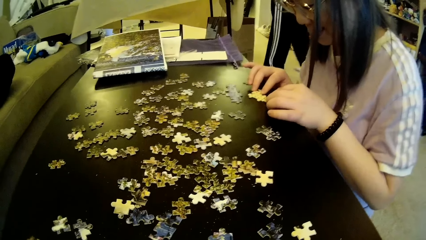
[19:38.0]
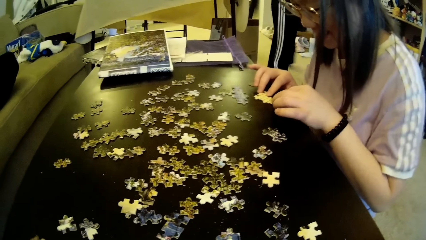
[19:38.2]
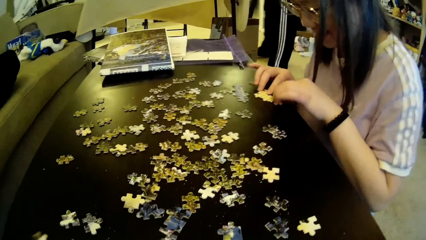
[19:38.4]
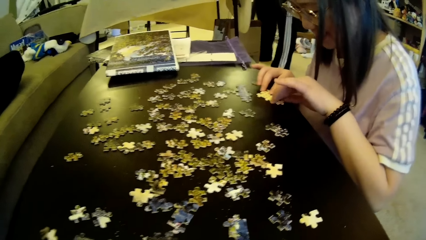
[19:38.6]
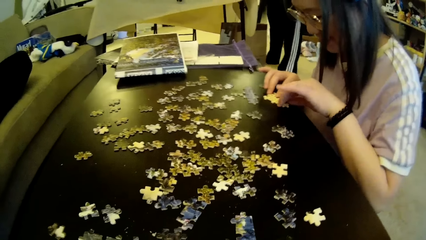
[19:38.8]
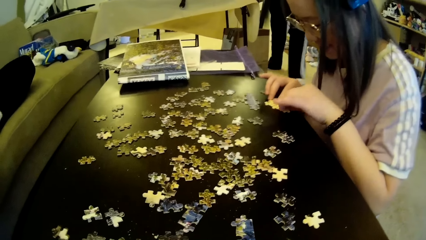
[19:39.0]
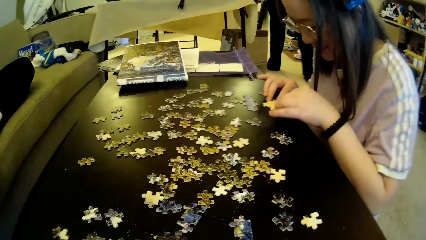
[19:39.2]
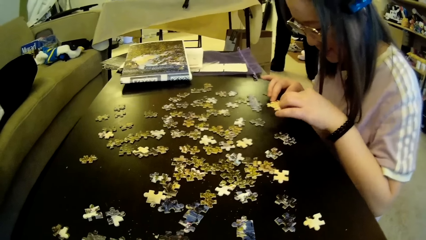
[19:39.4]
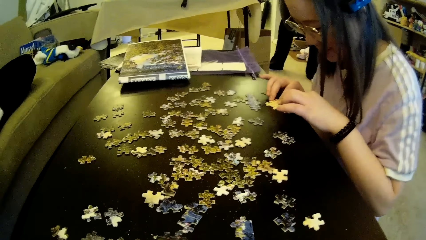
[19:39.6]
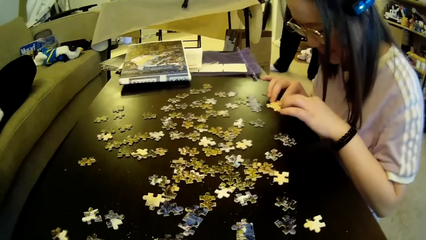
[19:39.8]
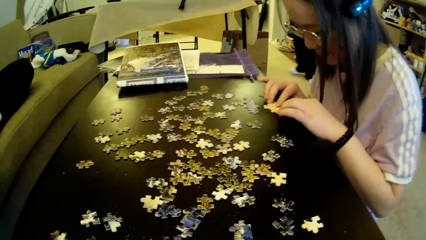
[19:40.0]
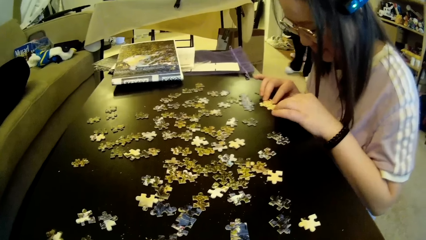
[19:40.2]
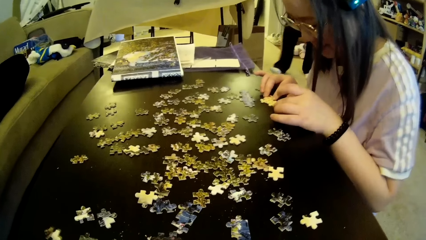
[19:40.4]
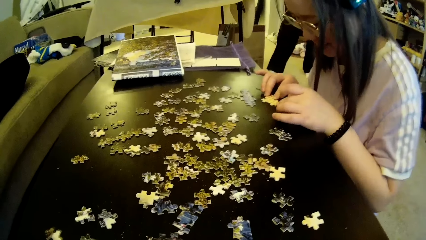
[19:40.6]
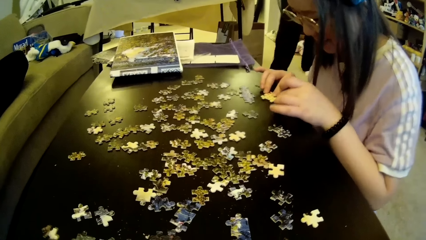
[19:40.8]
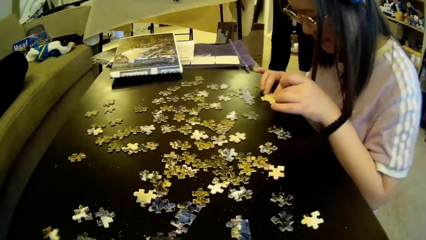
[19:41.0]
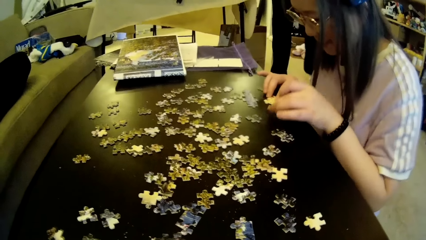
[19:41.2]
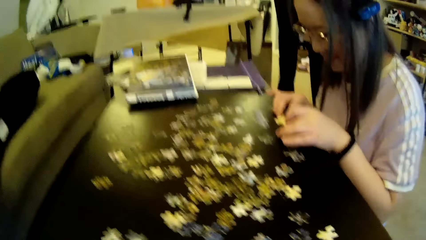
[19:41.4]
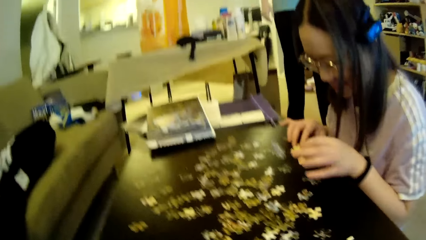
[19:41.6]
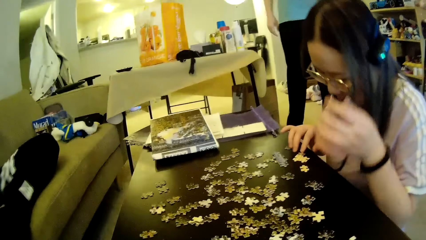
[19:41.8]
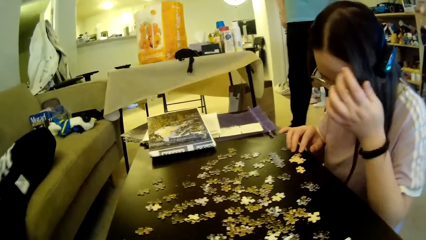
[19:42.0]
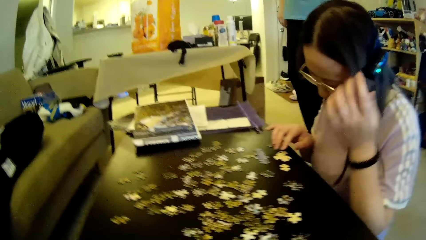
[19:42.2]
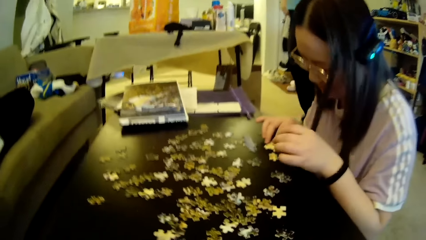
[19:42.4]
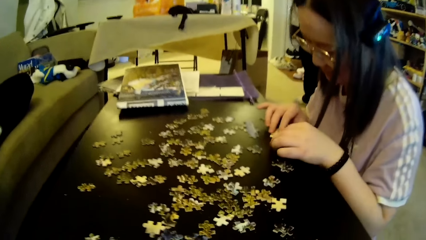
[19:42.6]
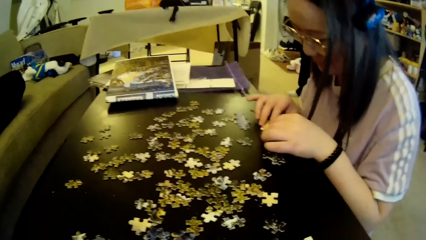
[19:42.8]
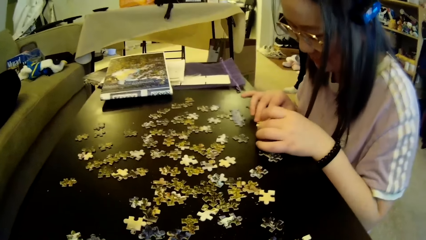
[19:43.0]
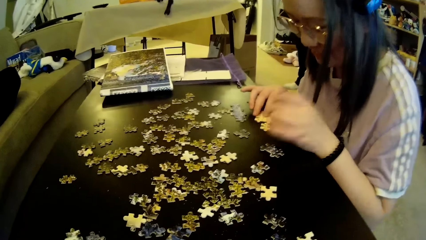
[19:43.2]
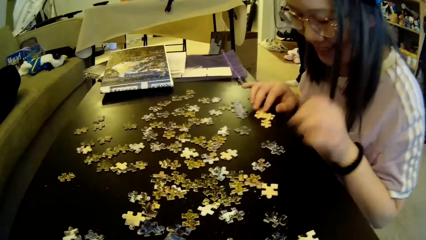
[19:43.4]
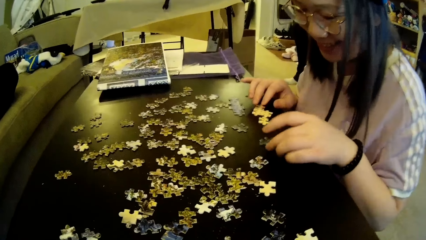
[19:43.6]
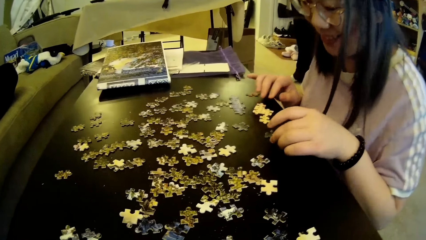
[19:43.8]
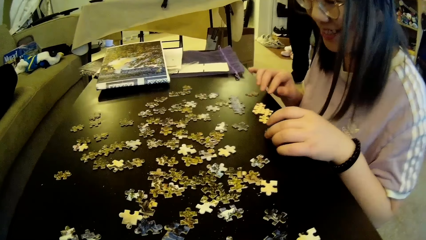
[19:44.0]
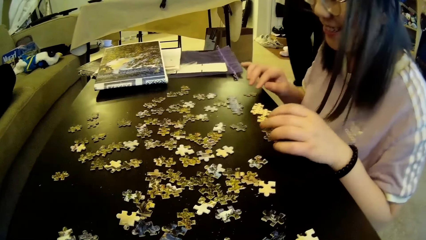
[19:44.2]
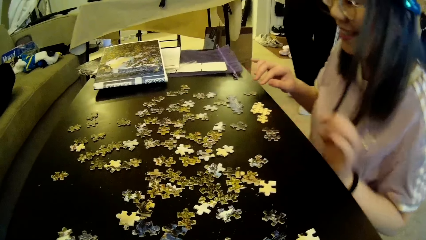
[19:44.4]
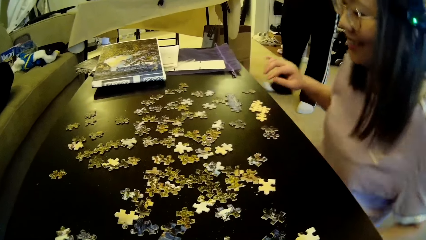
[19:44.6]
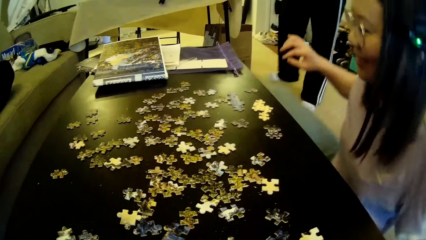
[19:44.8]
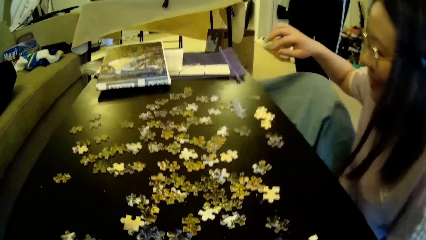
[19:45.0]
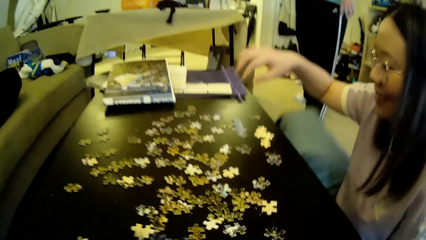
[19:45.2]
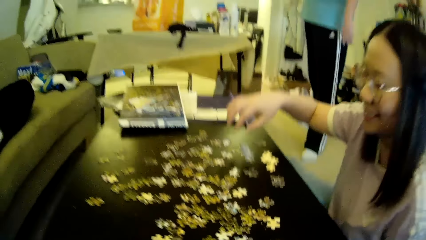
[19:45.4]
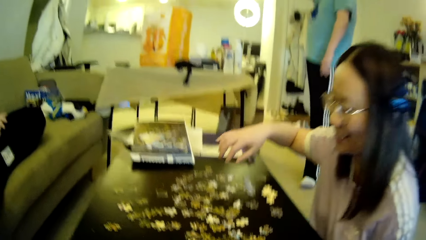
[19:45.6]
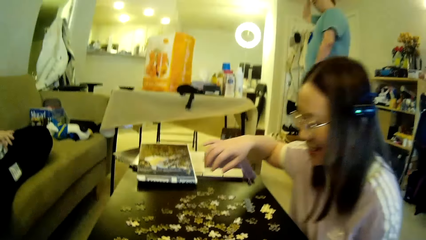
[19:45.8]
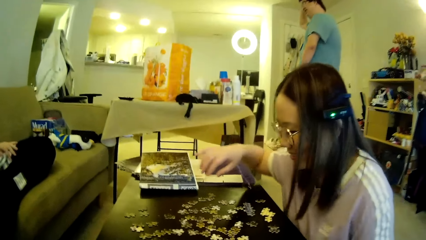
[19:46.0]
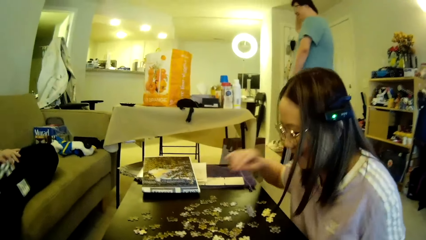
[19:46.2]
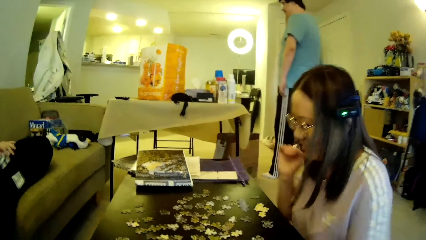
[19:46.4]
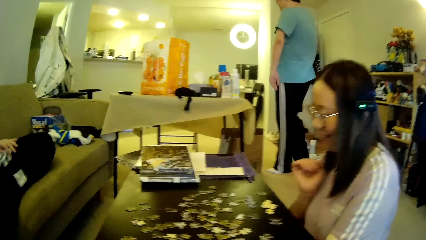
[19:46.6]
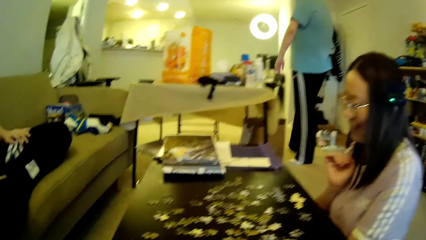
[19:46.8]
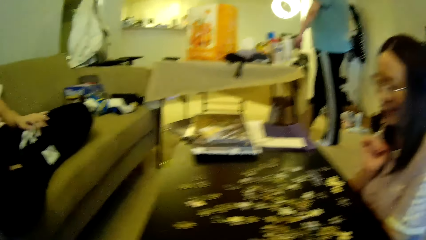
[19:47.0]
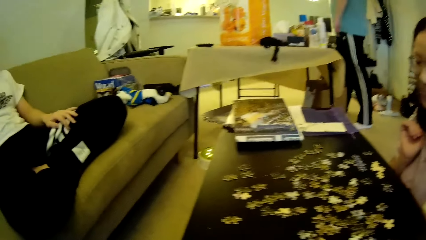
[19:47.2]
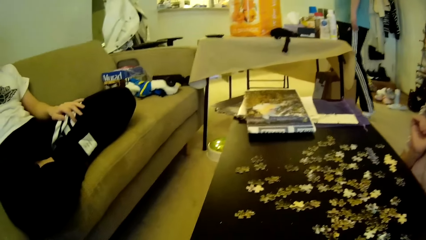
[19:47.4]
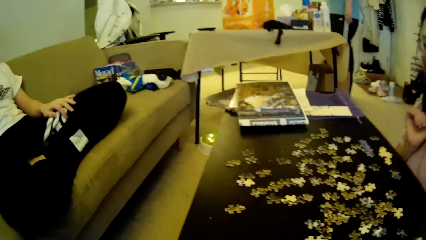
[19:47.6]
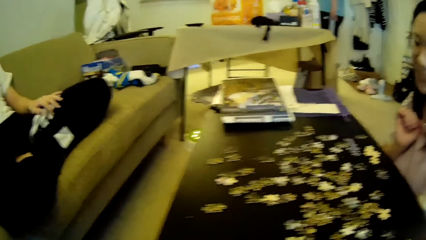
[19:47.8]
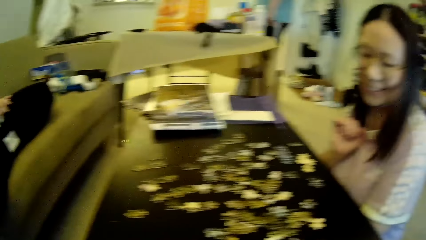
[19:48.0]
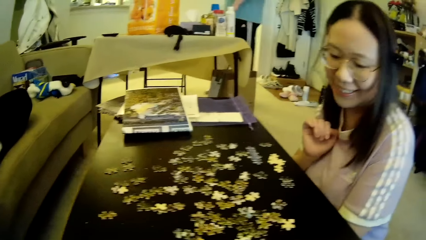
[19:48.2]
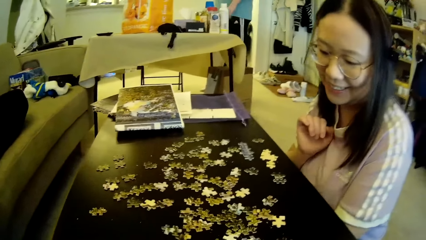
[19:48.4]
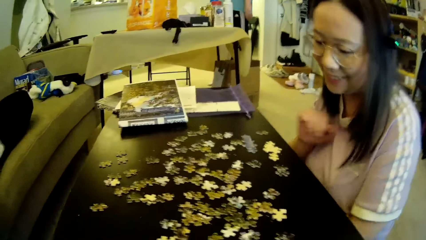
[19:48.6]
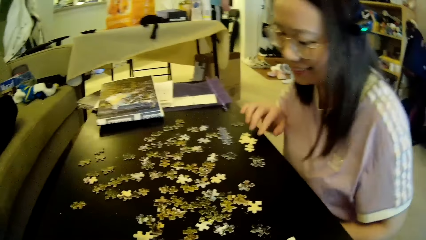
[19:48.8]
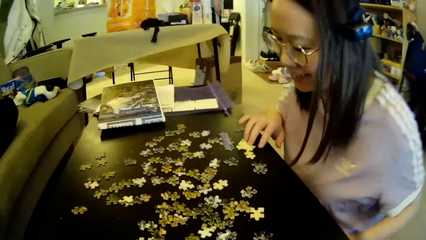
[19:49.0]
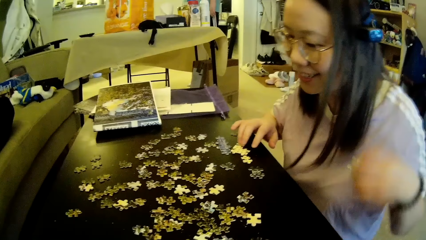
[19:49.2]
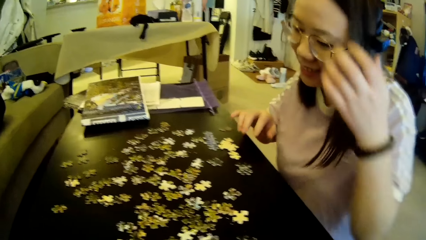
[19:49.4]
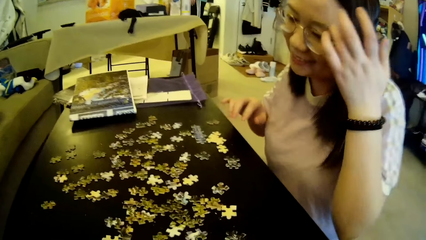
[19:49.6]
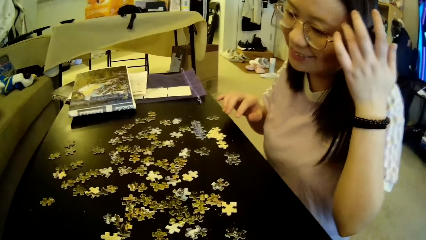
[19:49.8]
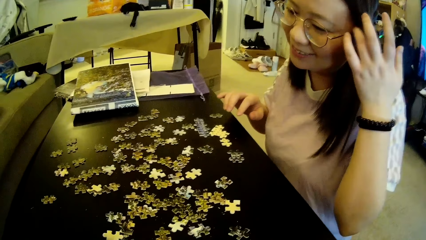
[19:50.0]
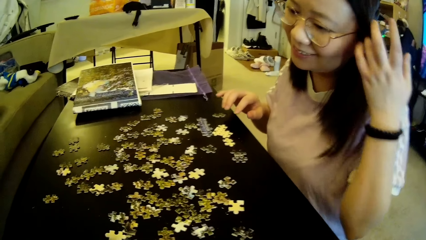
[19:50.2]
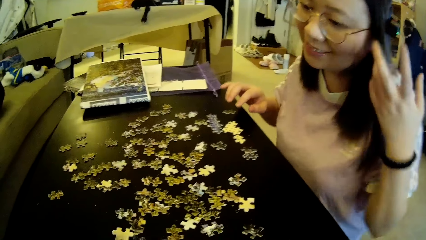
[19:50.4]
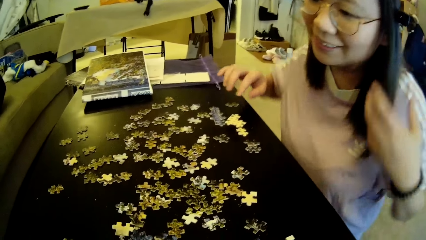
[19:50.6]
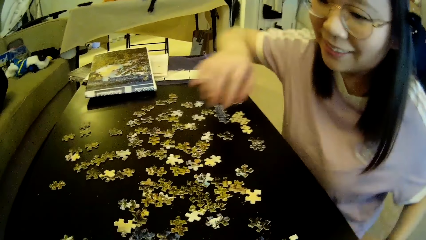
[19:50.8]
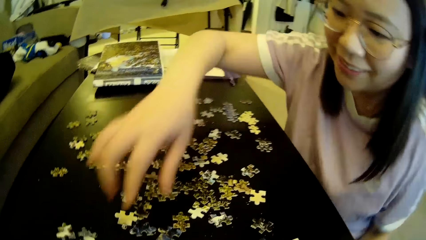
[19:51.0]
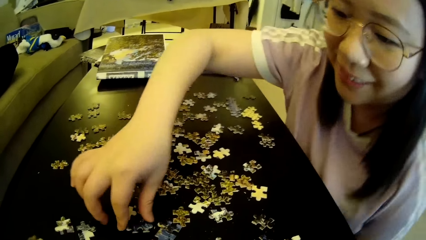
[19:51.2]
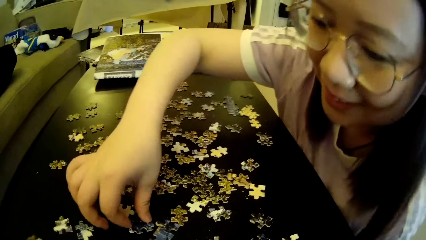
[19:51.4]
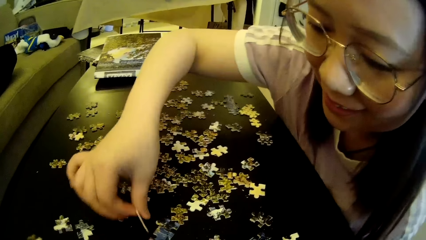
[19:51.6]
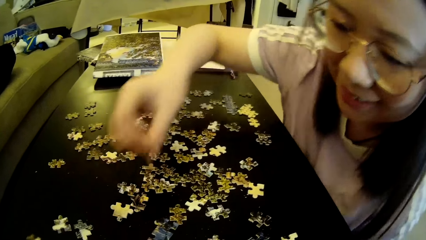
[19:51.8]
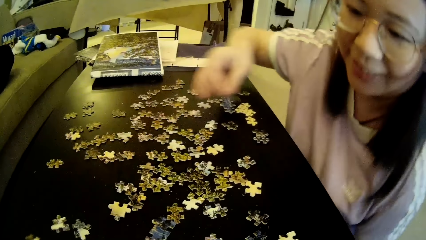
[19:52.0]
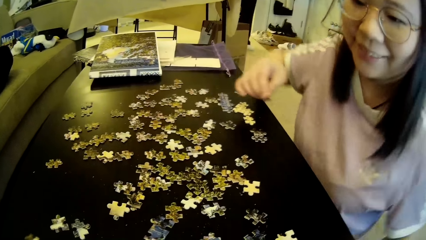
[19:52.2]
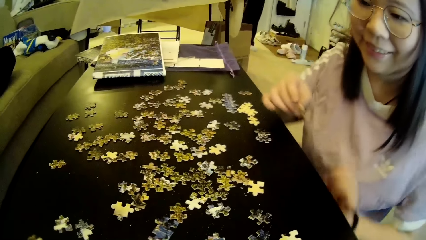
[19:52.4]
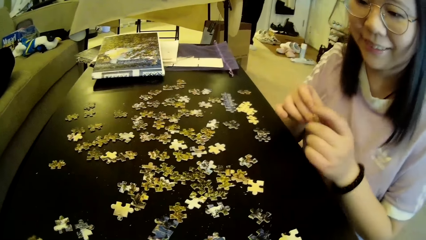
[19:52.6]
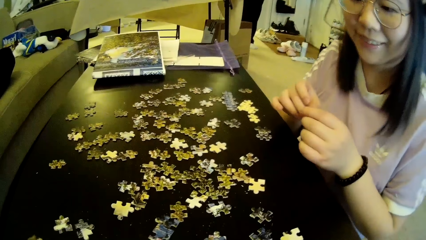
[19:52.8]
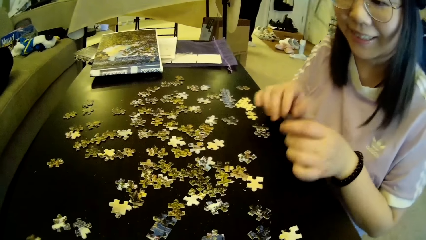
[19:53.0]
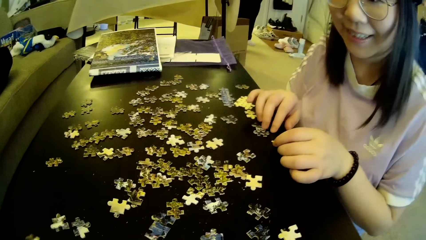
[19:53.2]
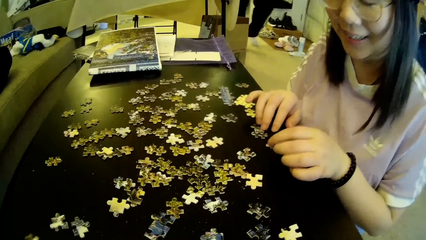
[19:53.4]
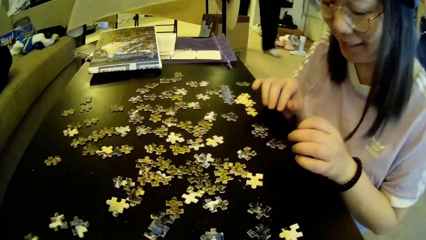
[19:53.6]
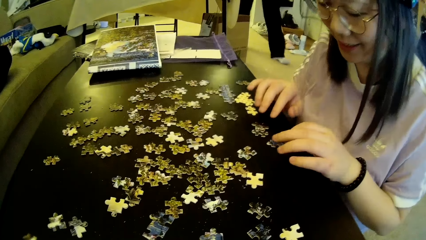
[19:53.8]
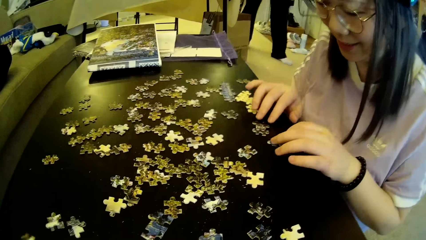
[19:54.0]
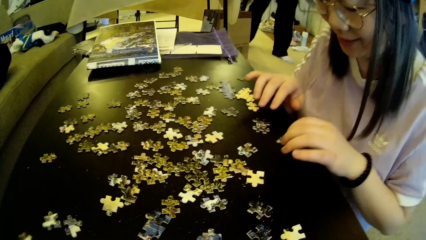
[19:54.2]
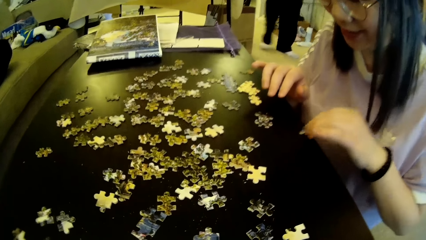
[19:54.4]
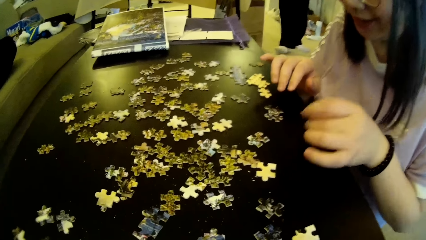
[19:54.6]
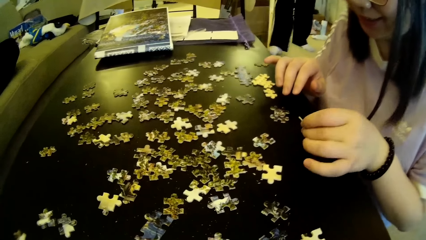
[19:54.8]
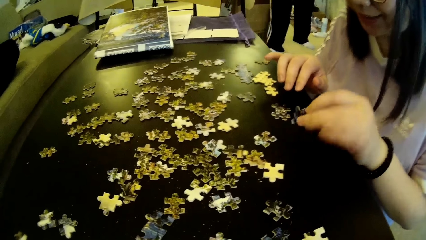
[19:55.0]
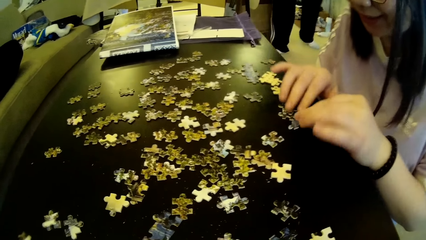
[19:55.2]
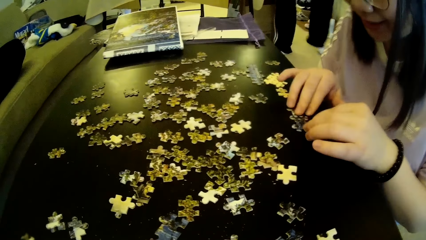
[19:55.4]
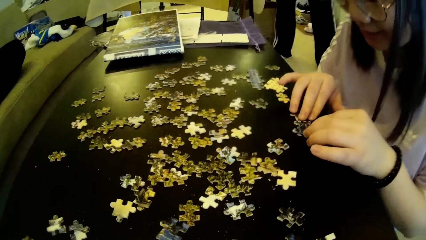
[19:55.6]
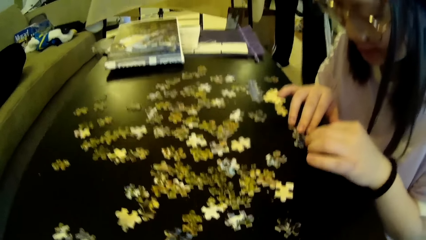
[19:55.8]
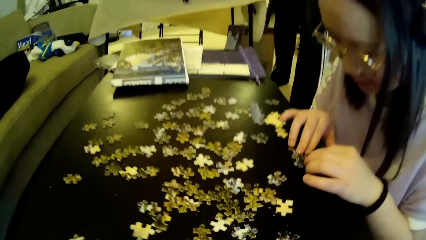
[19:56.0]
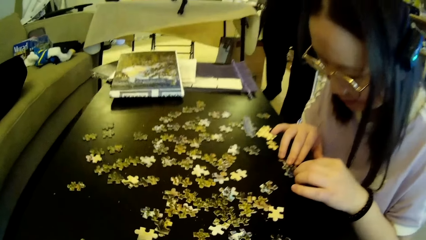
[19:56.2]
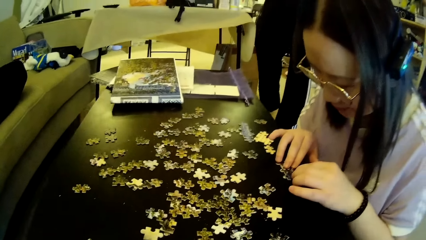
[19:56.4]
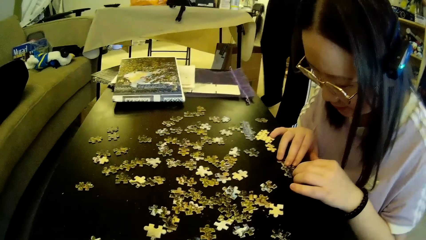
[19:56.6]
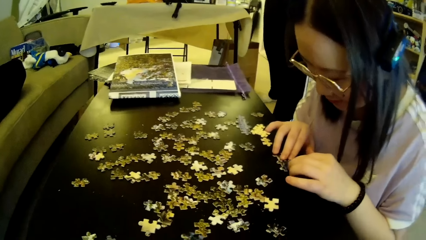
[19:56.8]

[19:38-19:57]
A lady looks at the model pieces. A man moves the legs. The lady adjusts her hair, moves the hand, adjusts the puzzle pieces on the table, moves the leg, and moves the hand. The man adjusts the hair using a hand and steps forward. The lady looks at the model pieces and adjusts her hair. The lady picks up the model piece, adjusts the puzzle pieces on the table, and puts the model piece on the table. The man steps forward. The lady looks at the model pieces.
